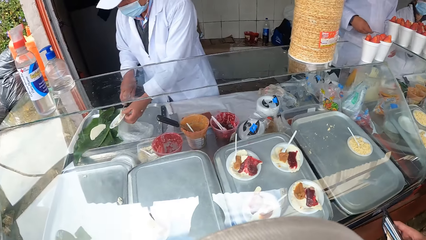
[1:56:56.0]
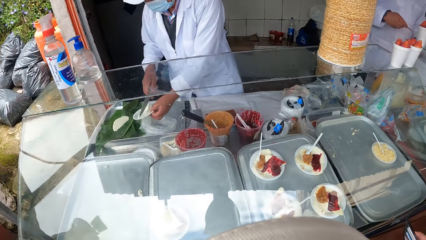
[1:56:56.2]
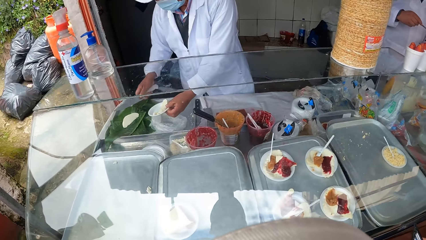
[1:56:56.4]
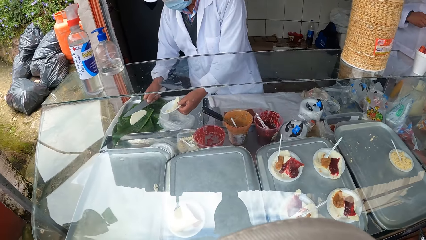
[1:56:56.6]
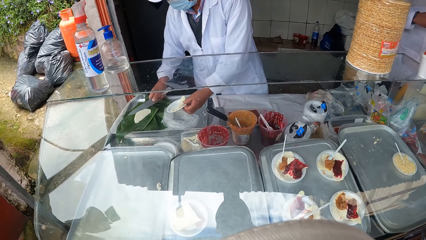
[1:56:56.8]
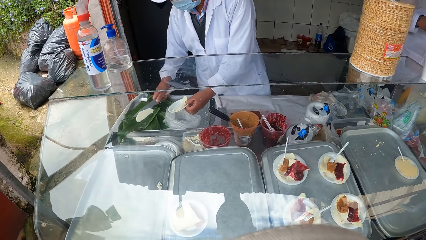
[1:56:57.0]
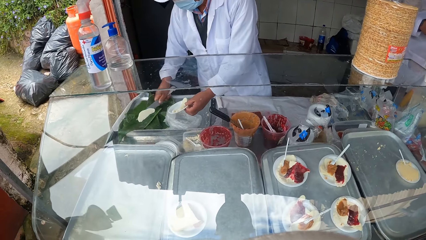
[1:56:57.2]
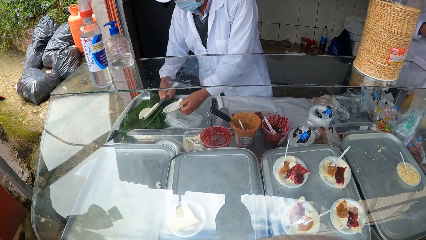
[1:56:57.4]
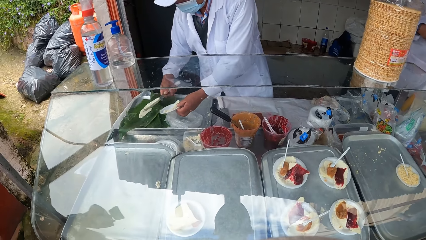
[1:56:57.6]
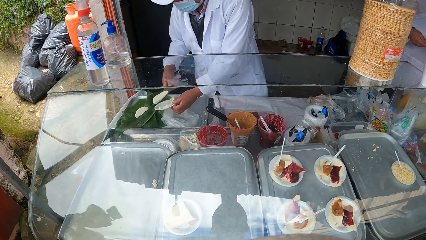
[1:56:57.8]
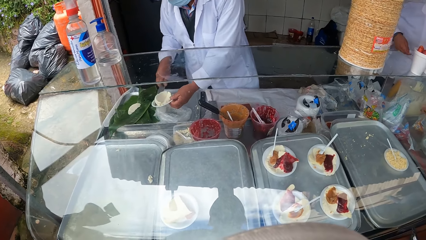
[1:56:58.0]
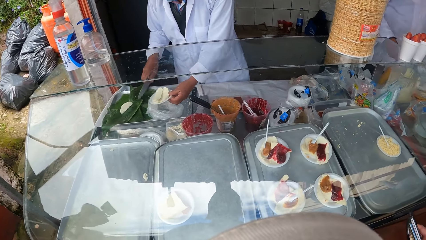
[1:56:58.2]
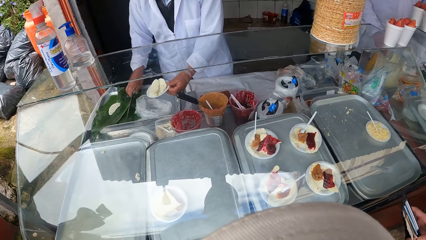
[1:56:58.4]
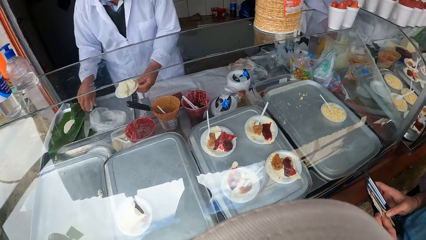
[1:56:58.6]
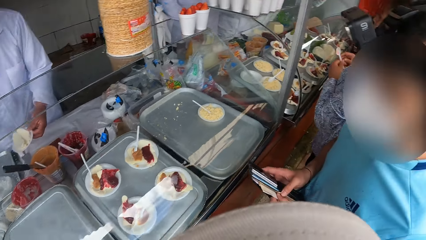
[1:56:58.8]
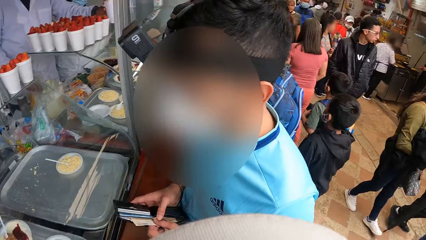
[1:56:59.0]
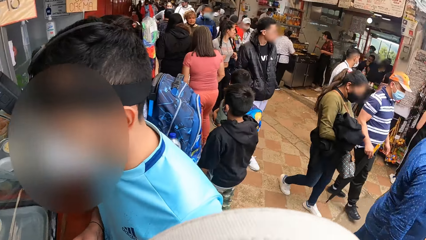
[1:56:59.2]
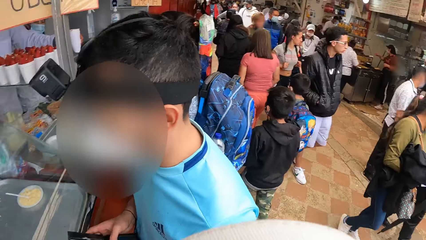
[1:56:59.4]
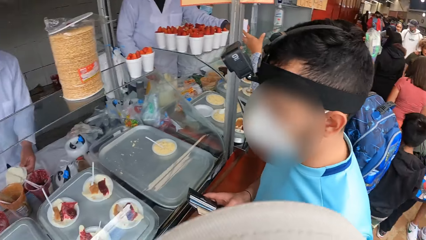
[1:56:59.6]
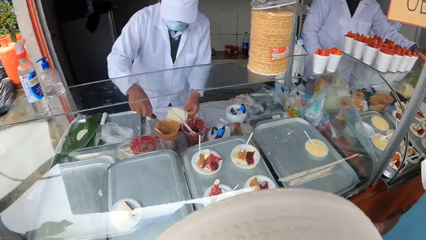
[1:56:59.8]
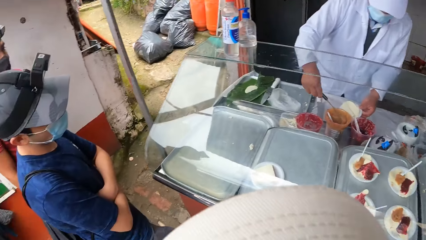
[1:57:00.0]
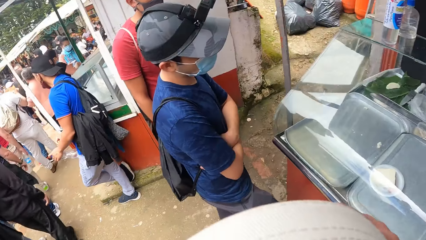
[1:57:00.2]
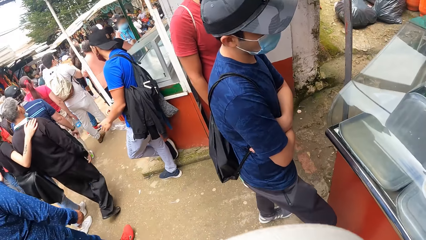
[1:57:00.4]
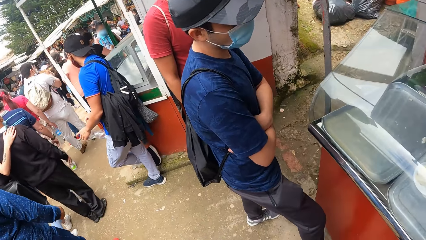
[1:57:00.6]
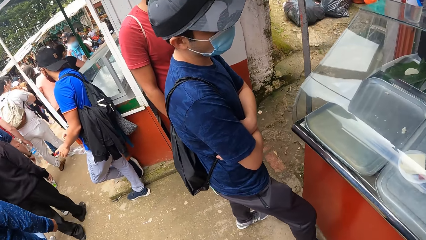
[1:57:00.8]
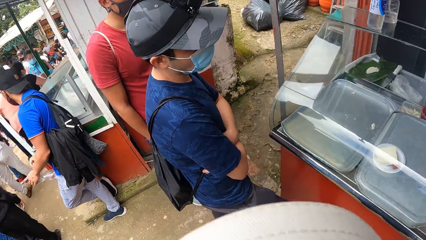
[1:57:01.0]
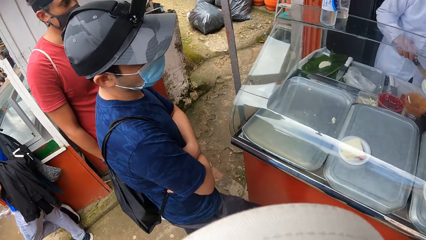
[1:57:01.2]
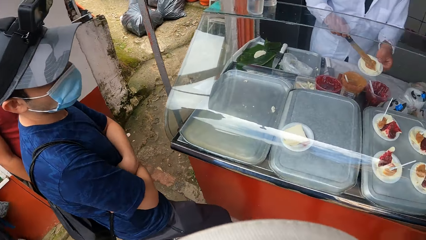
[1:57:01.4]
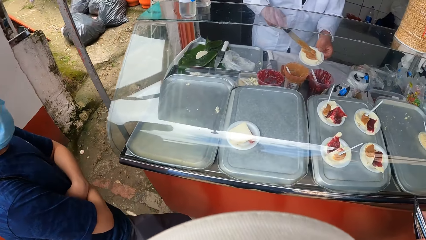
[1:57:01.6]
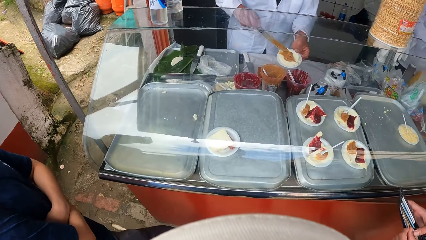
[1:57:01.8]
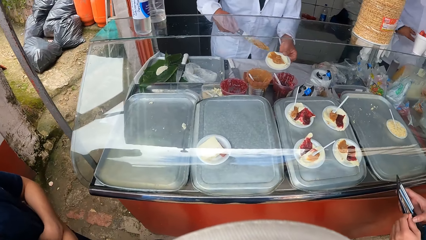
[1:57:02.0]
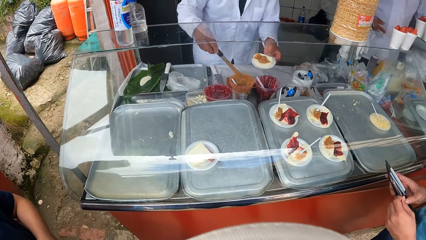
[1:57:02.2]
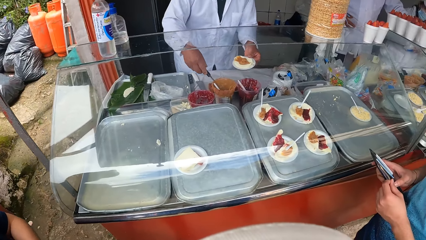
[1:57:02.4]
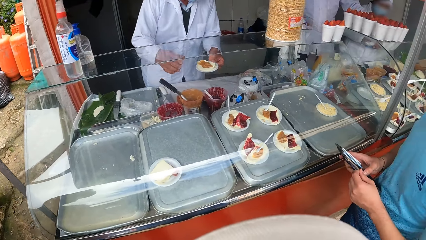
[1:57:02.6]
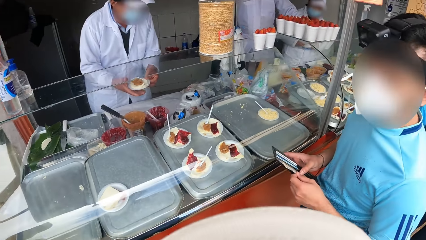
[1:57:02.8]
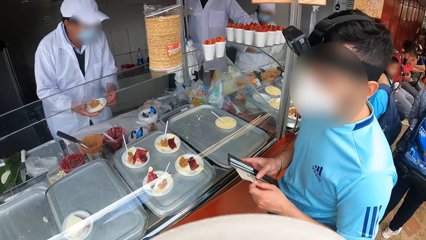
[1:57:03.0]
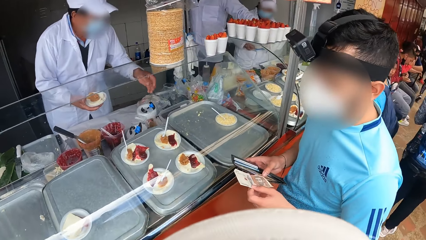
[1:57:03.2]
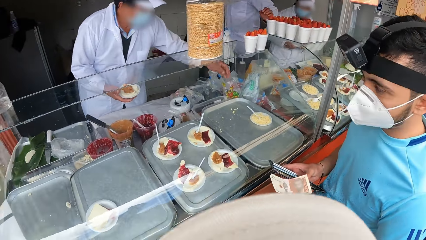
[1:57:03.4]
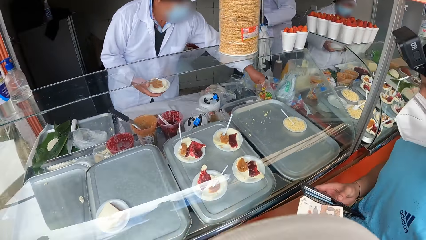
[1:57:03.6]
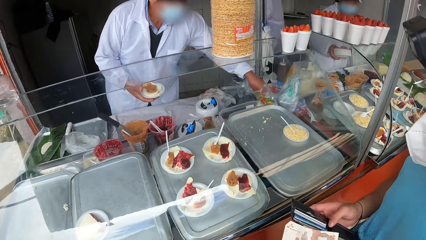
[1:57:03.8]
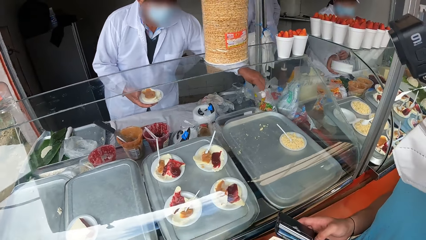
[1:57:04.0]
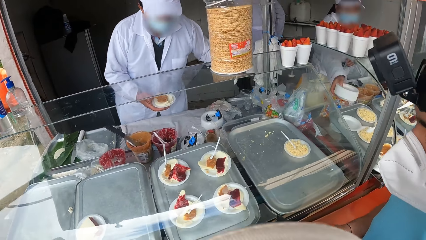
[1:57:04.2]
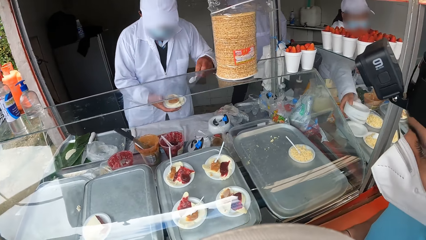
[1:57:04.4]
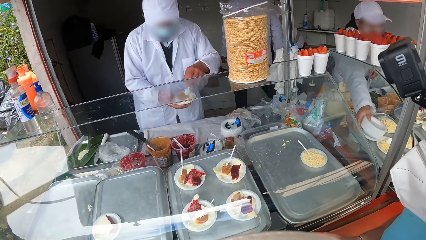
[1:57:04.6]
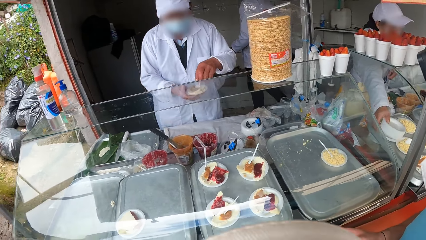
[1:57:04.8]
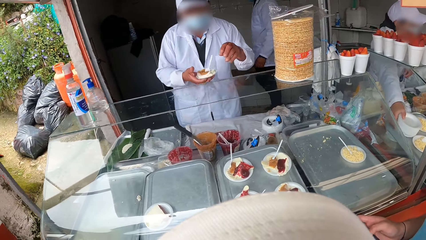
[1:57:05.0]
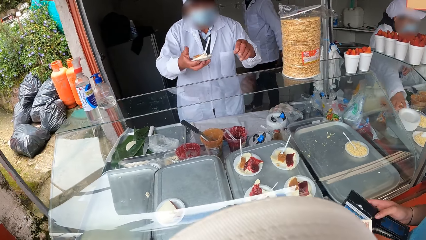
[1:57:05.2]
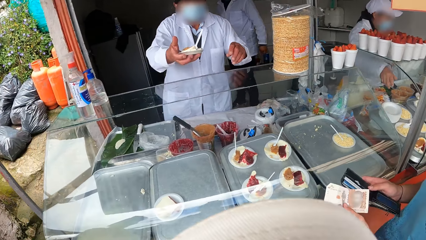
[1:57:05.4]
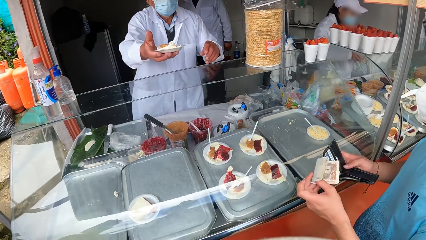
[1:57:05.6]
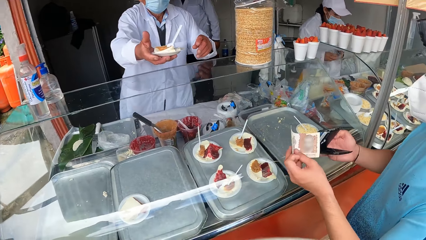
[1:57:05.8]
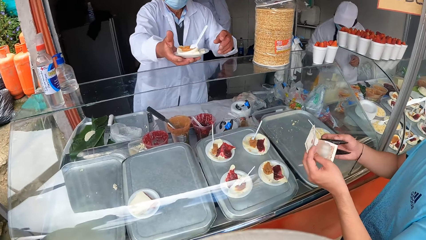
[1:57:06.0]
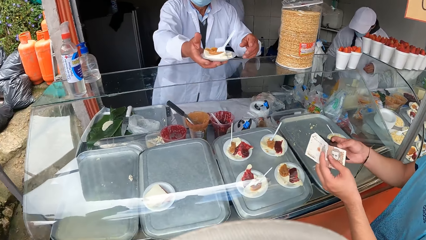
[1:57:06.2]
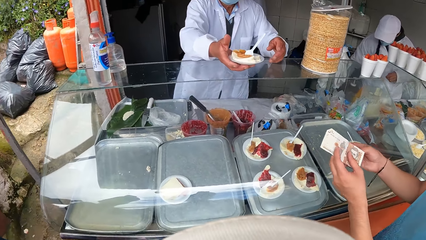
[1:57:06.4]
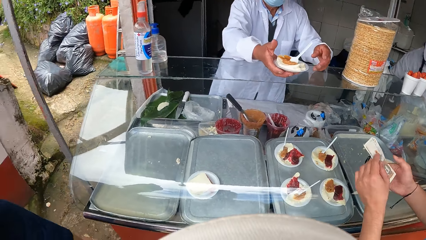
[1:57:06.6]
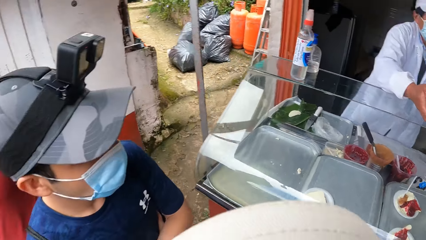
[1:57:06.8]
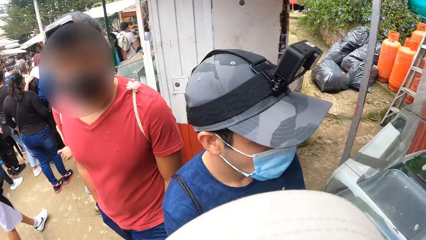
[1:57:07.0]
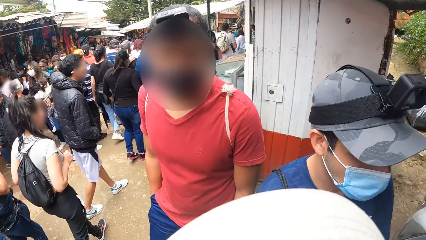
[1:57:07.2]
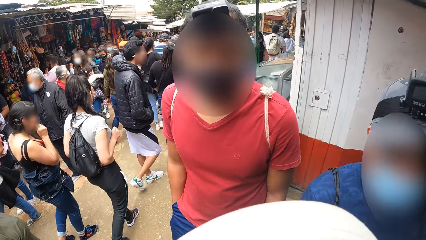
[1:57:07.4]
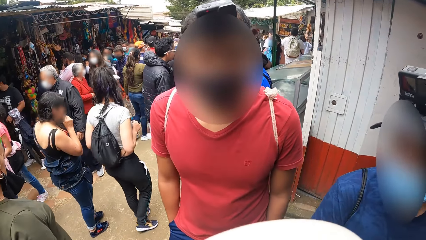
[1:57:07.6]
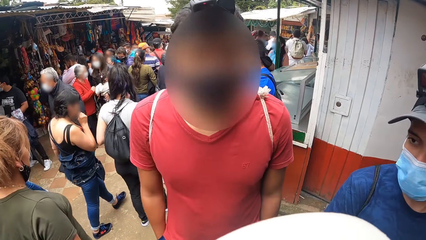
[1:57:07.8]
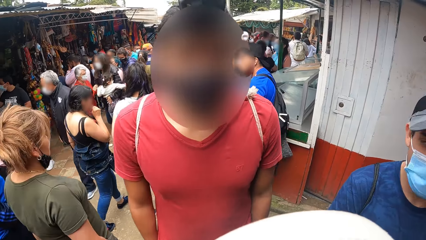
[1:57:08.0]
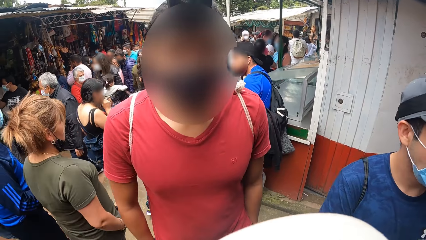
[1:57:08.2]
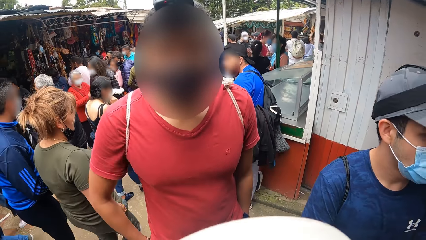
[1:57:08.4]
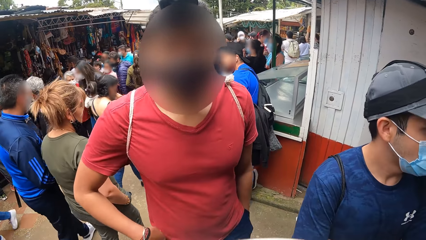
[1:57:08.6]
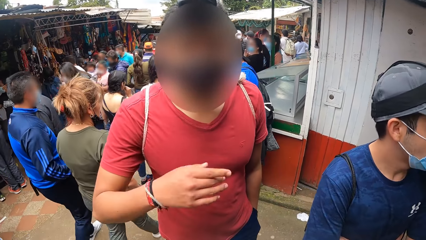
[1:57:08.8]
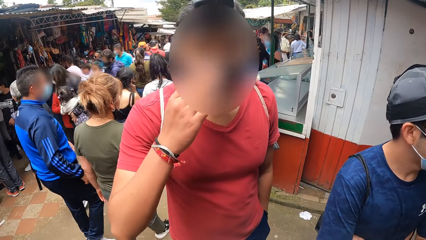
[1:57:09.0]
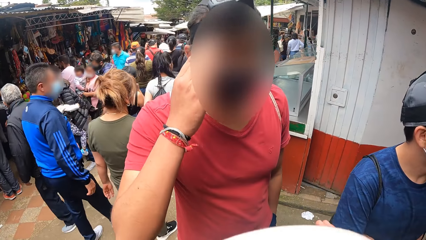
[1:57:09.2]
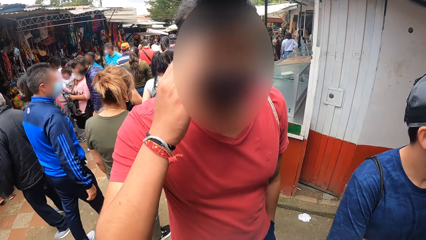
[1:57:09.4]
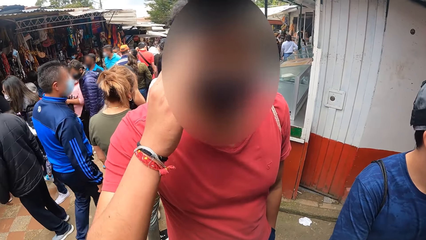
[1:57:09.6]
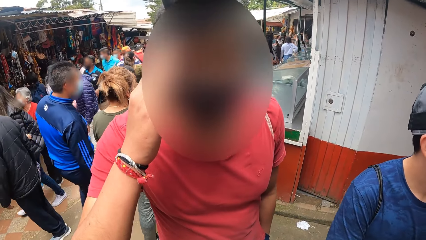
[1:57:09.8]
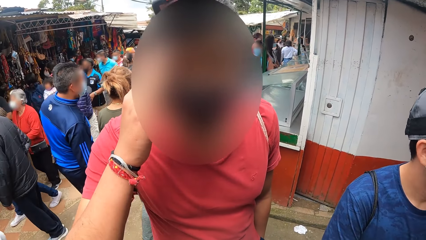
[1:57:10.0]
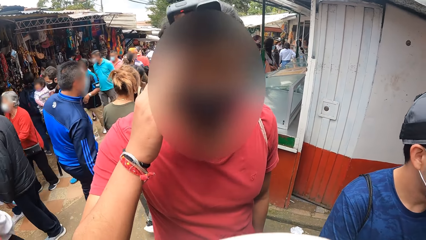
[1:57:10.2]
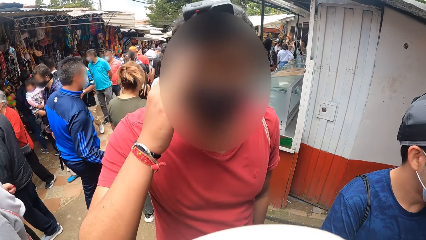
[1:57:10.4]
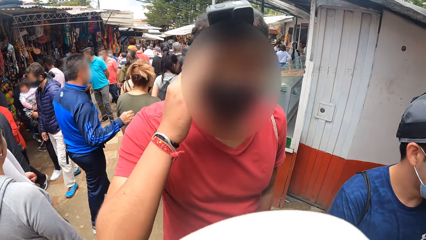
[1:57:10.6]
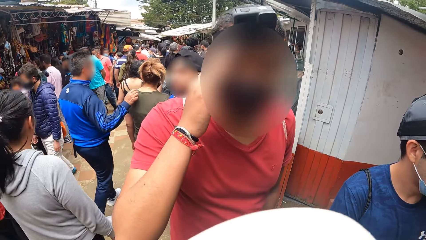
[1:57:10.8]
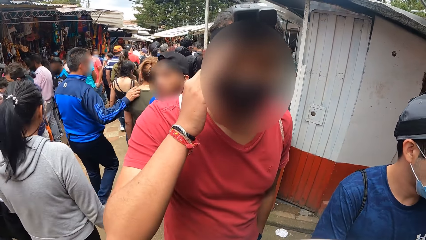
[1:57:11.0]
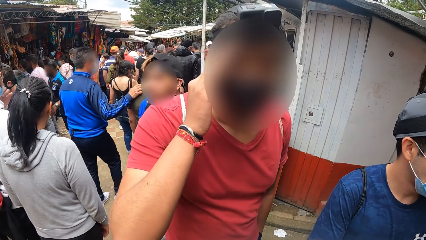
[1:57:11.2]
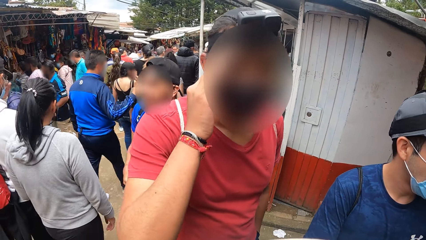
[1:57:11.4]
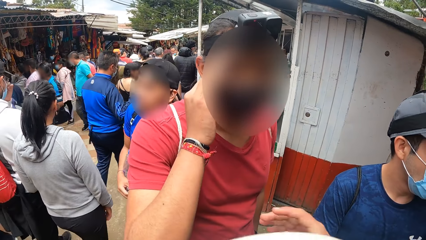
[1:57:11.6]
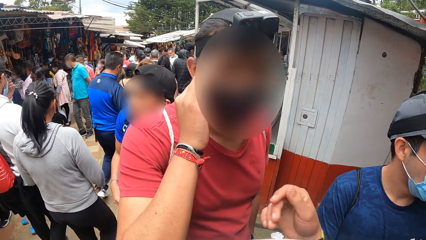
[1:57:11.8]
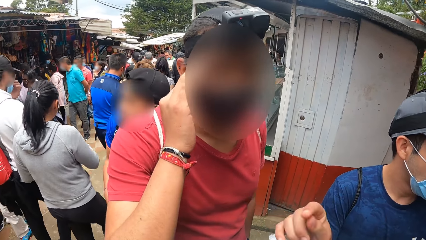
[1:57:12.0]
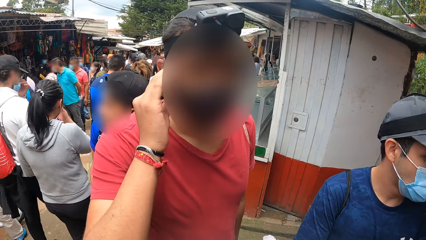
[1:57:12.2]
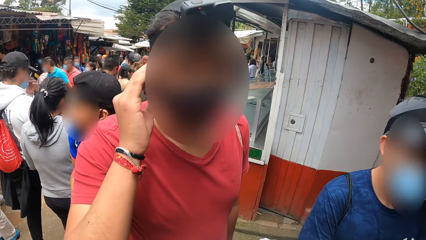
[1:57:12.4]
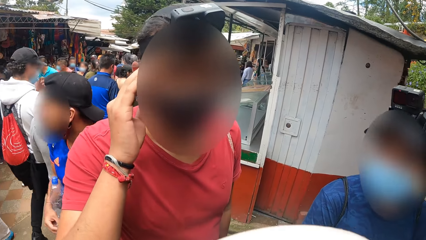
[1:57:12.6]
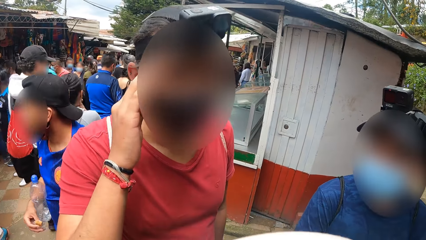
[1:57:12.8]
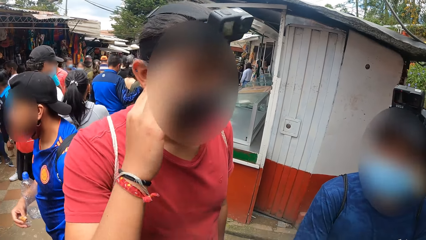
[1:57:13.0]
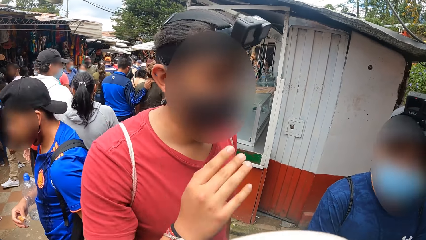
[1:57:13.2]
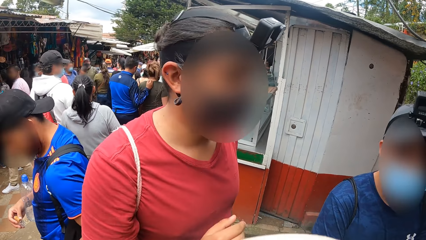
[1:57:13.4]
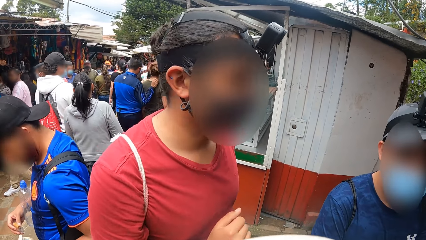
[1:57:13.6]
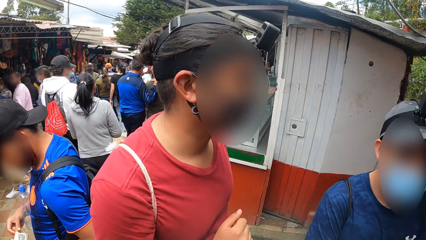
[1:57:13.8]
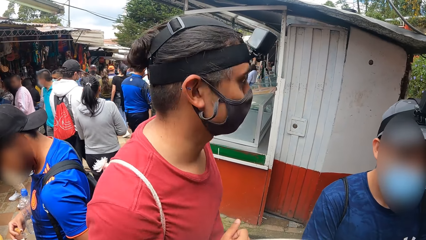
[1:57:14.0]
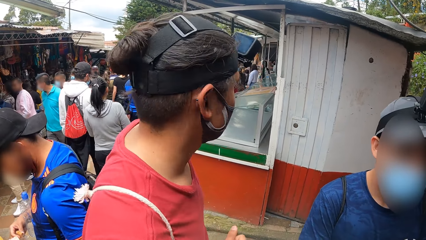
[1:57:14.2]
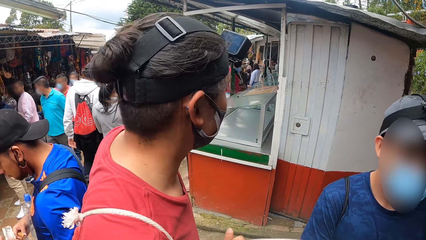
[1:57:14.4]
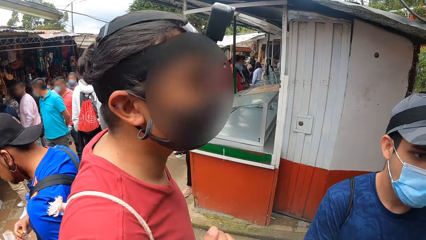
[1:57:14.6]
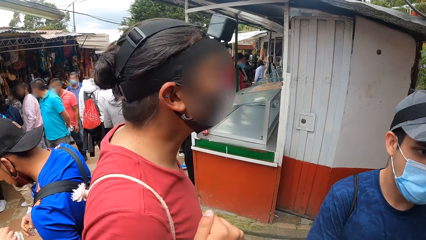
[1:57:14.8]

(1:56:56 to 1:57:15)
The chef dishes oblea into the disposable plate with the knife in his right hand. He drops the knife with his right hand. The camera wearer looks around. The chef picks a spoon from a pack of spoons with his left hand. He gives the oblea to a man with his right hand. The man holds money with both hands. The camera wearer looks at a person. They interact with another man.
